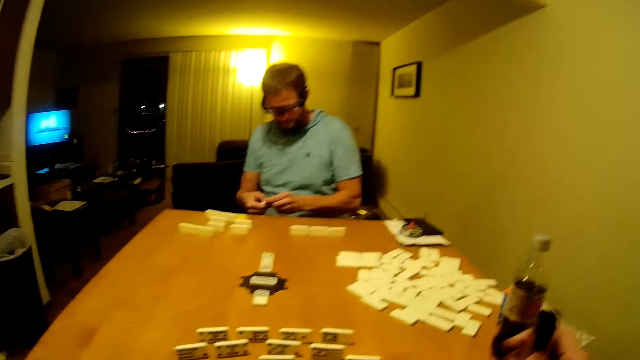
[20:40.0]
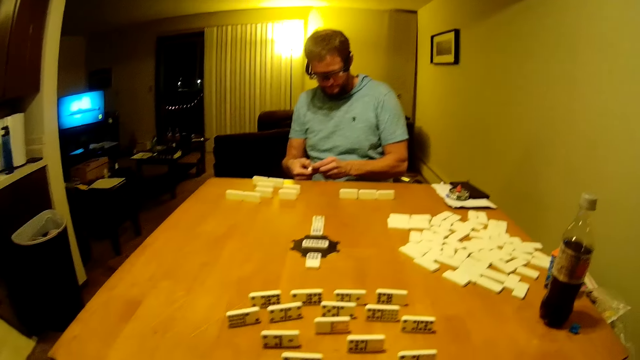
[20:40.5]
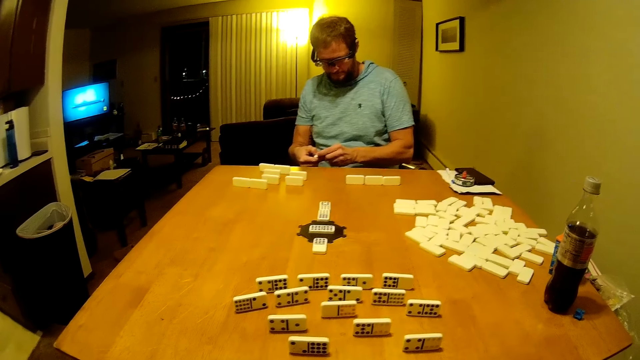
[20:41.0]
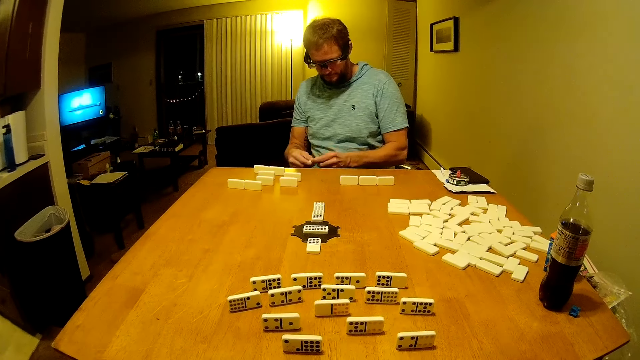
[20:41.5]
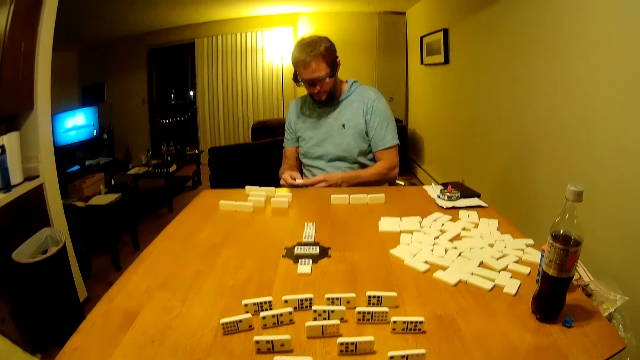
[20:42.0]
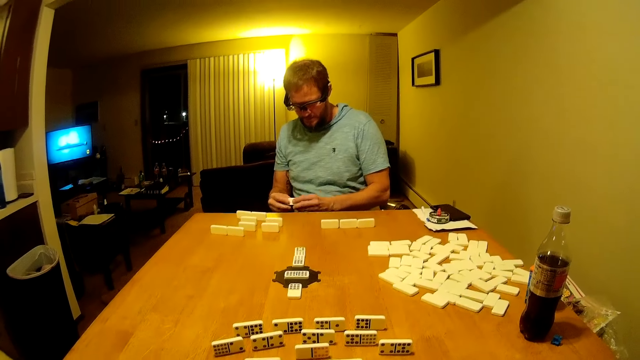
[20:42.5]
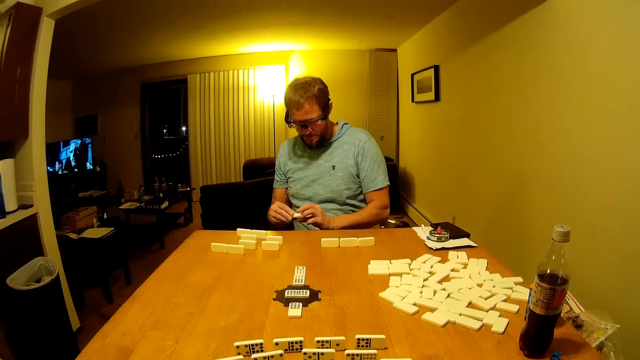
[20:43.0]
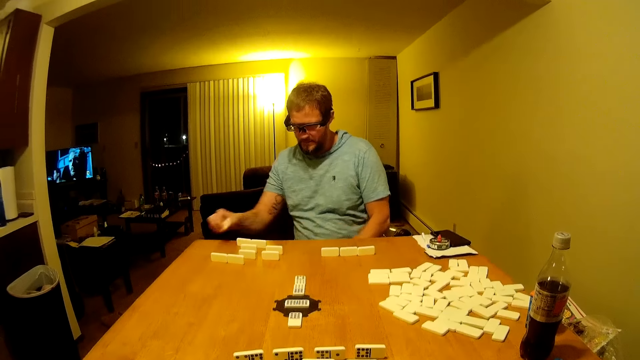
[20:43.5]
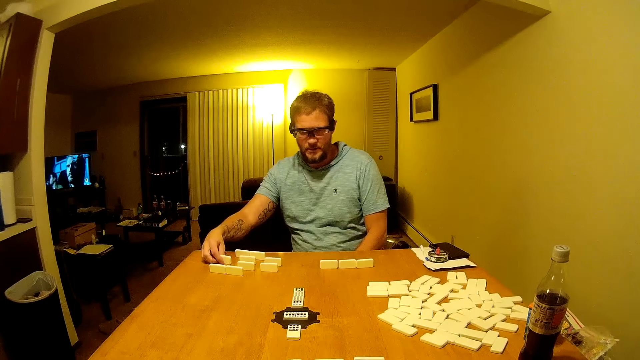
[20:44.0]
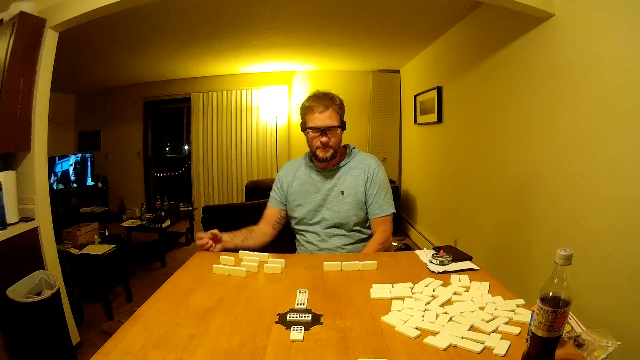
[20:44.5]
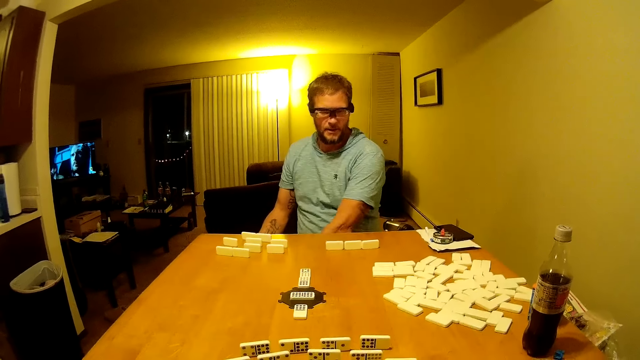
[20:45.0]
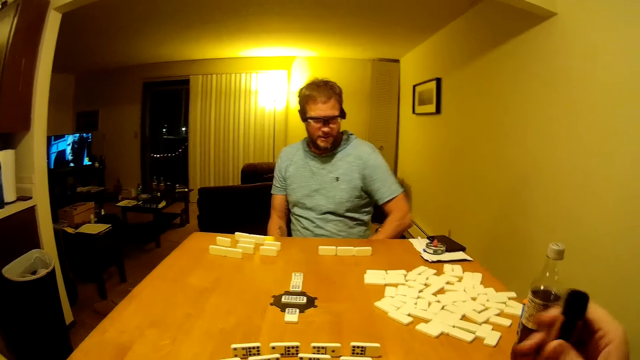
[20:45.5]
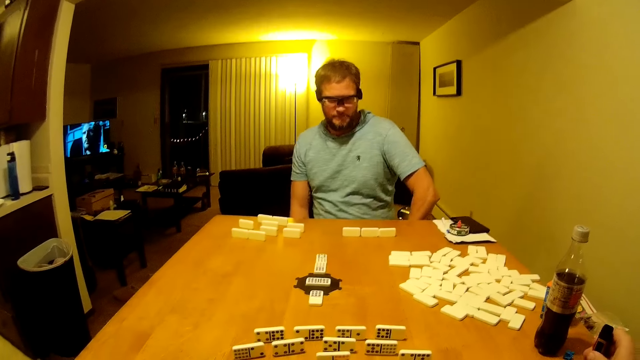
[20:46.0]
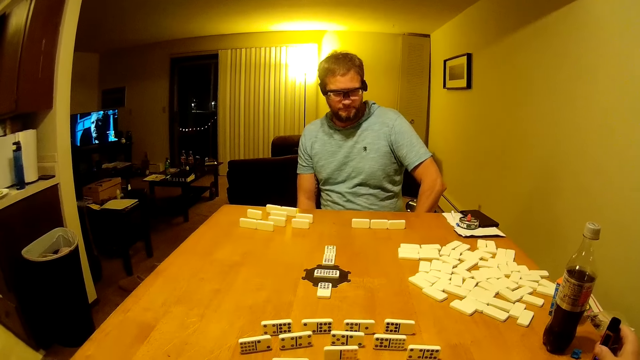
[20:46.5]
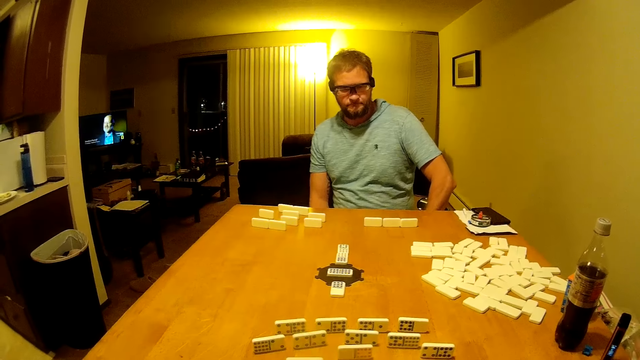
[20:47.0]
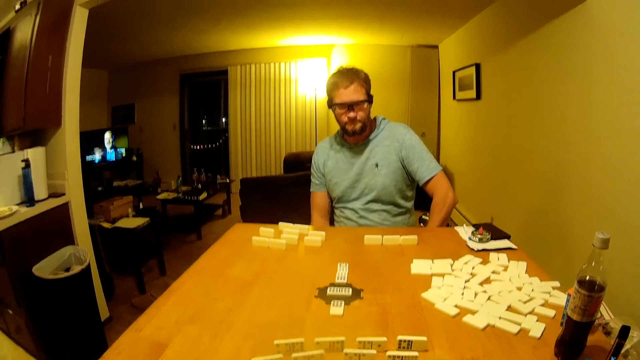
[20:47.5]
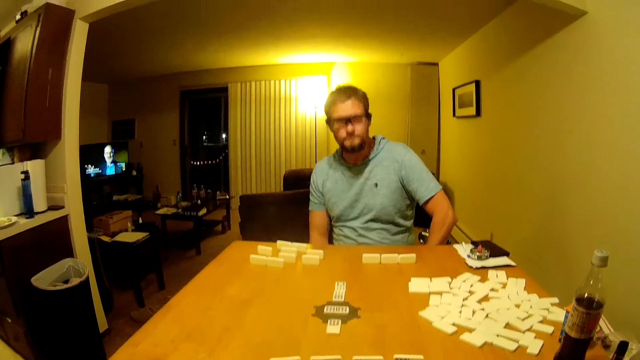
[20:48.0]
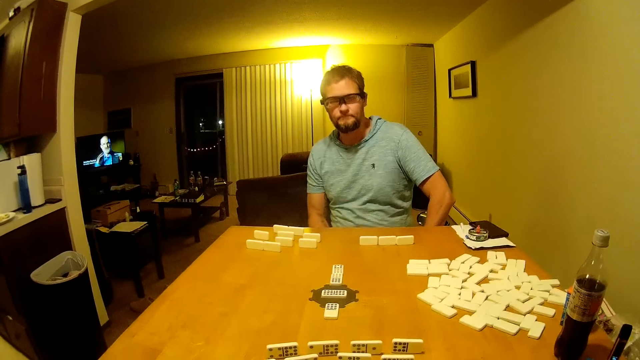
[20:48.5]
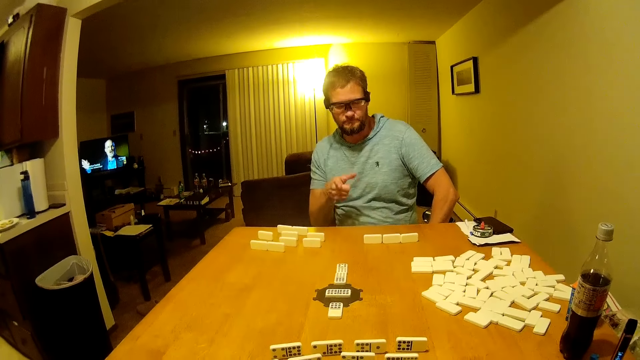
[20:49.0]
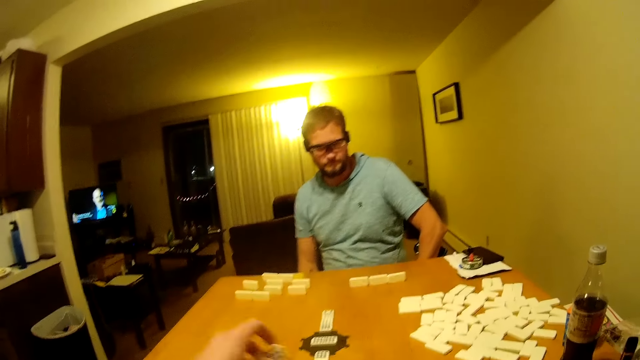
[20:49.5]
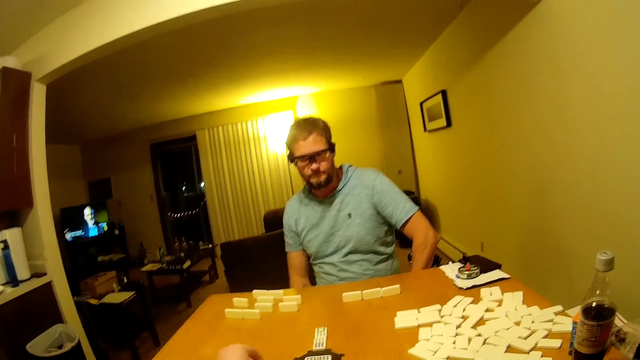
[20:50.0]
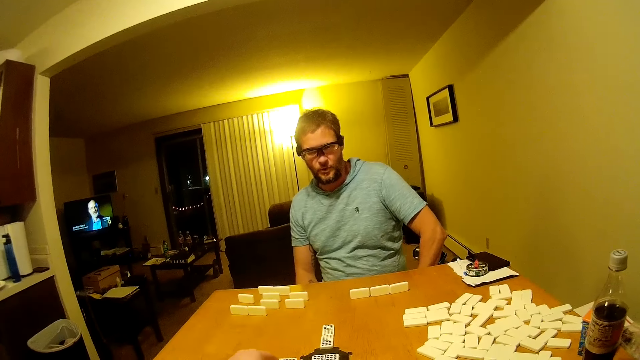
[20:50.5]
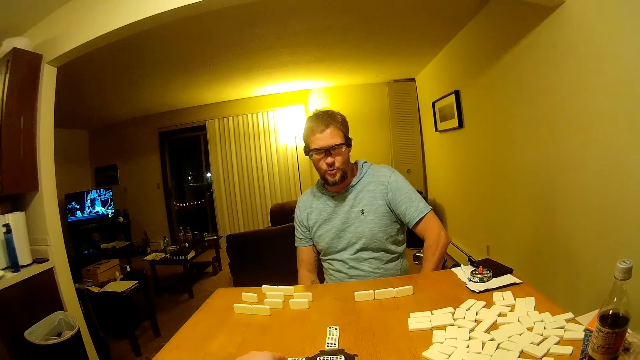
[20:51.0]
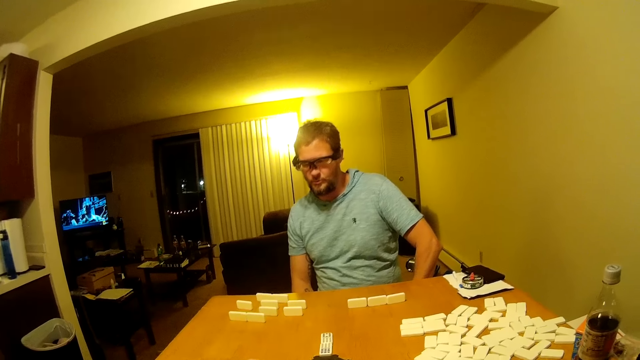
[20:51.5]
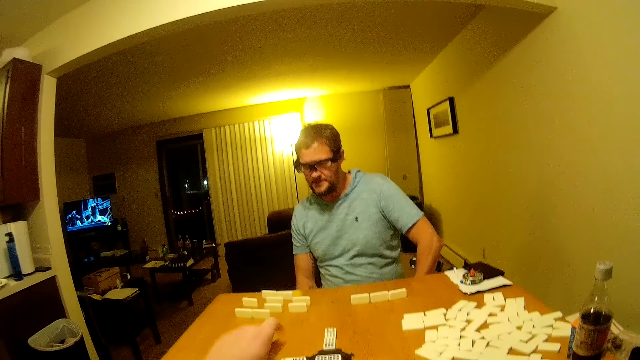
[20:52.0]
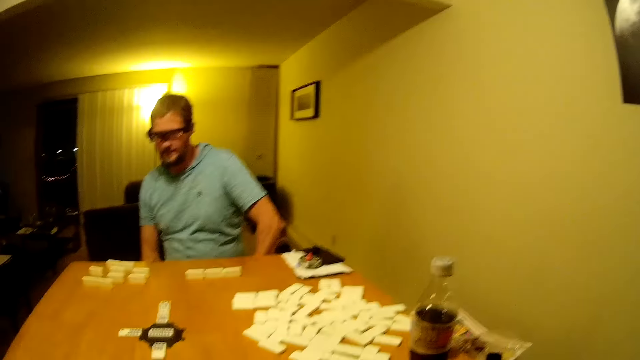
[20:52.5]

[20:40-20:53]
The camera wearer picks up the electronic cigarette. A man checks the word board. The camera wearer vapes the electronic cigarette. The man places the domino piece or word board on the table and looks around. The camera wearer places the electronic cigarette on the table. The man points at the table. The camera wearer places the domino piece on the table.

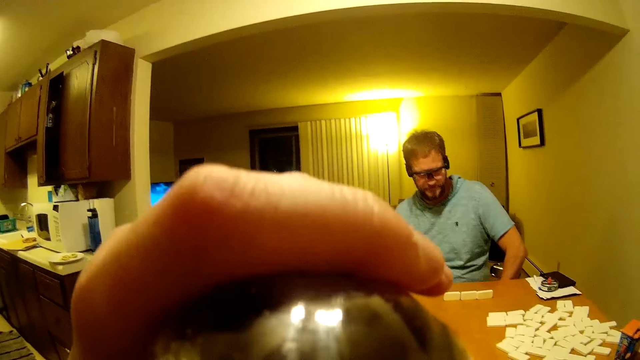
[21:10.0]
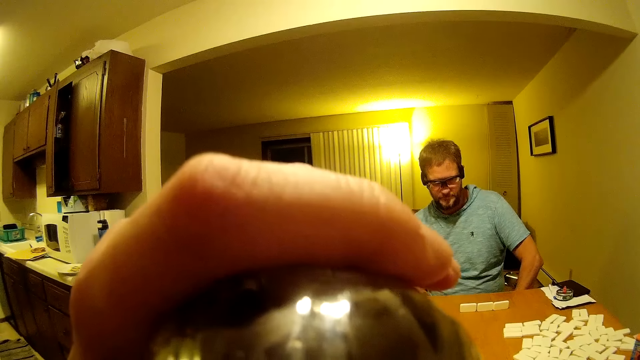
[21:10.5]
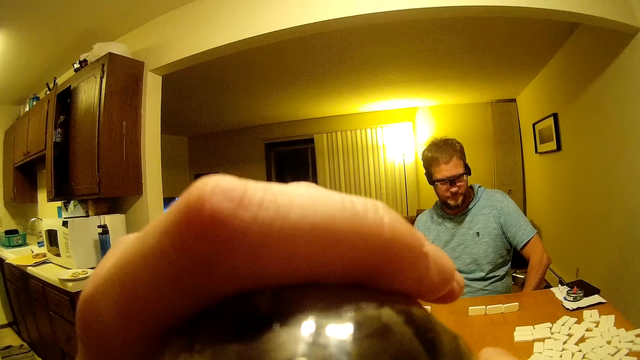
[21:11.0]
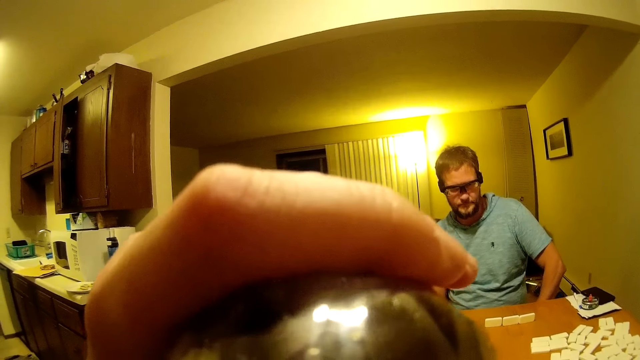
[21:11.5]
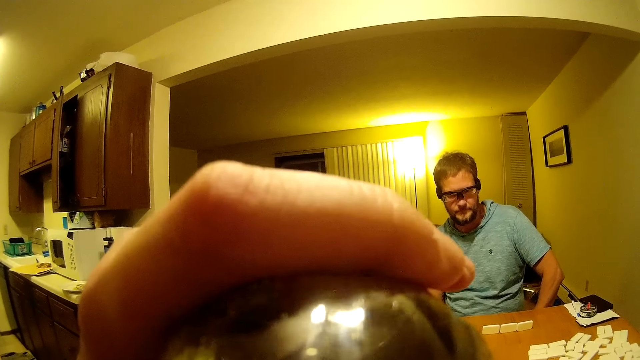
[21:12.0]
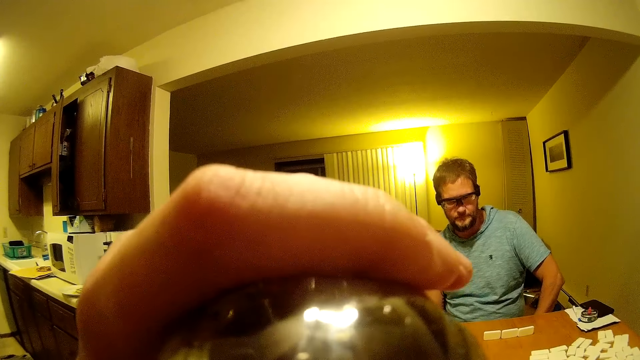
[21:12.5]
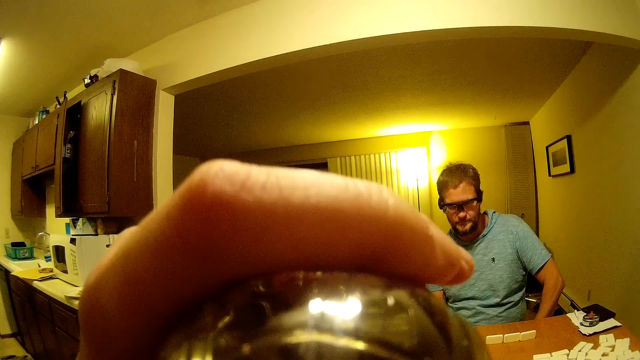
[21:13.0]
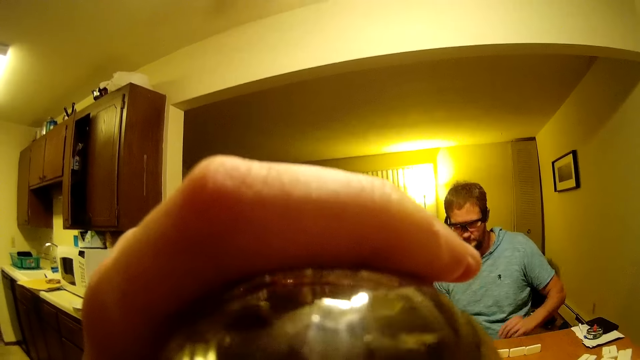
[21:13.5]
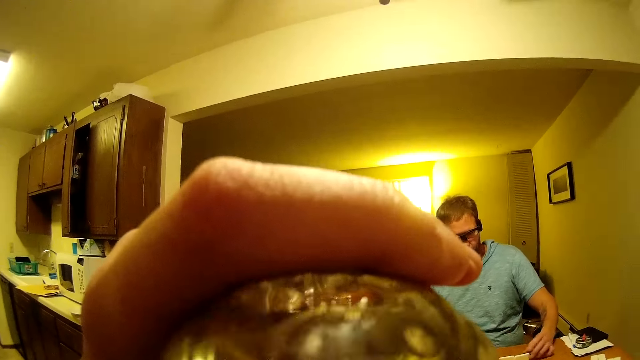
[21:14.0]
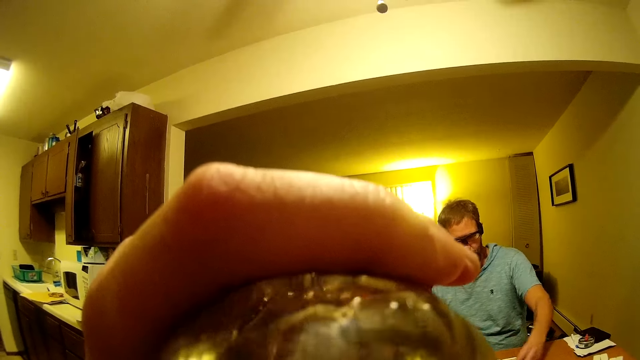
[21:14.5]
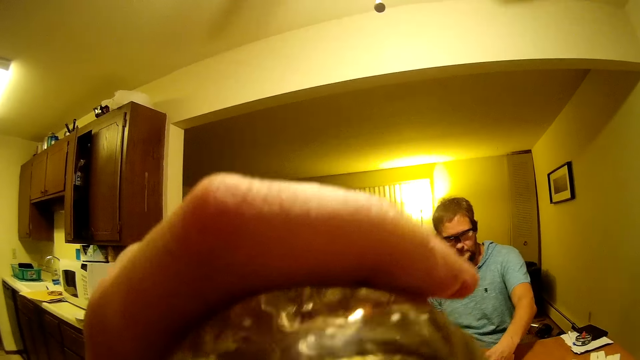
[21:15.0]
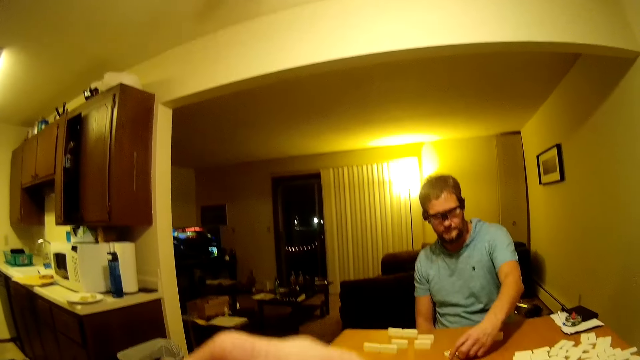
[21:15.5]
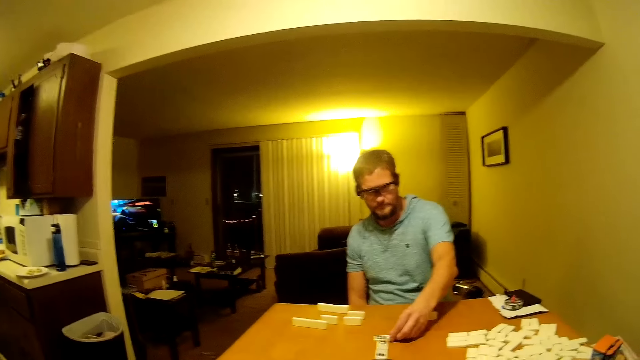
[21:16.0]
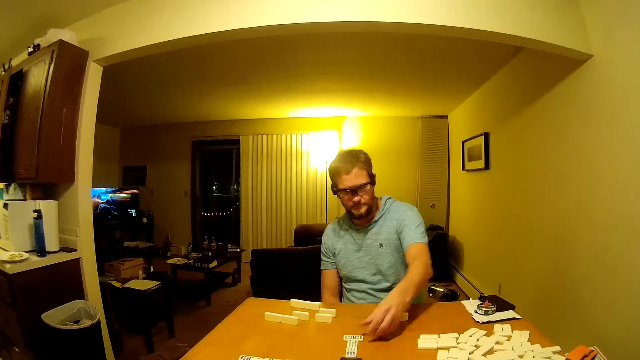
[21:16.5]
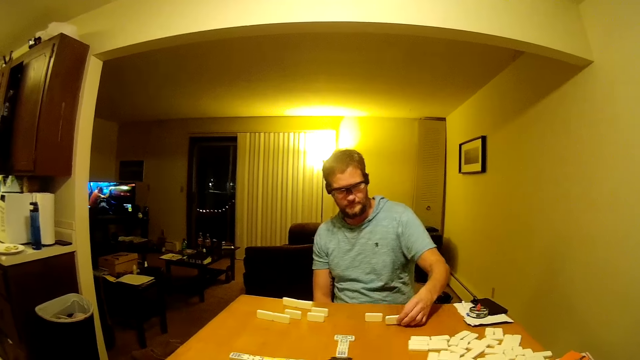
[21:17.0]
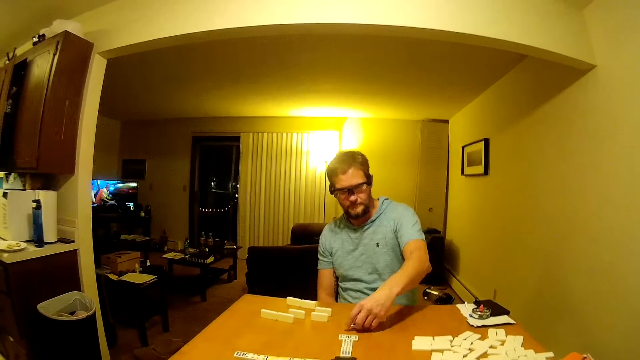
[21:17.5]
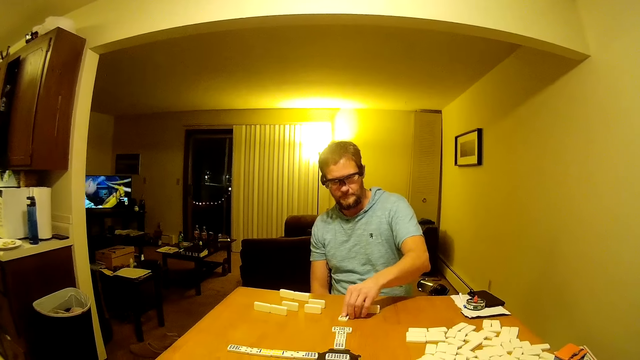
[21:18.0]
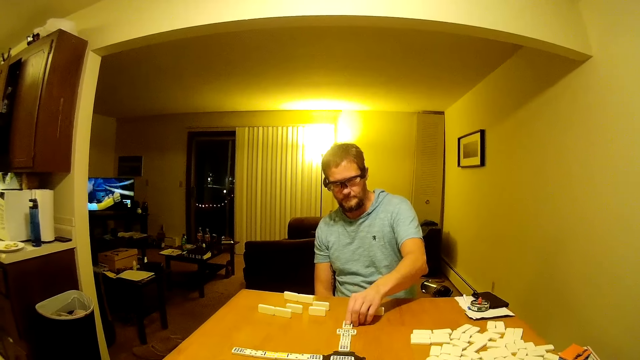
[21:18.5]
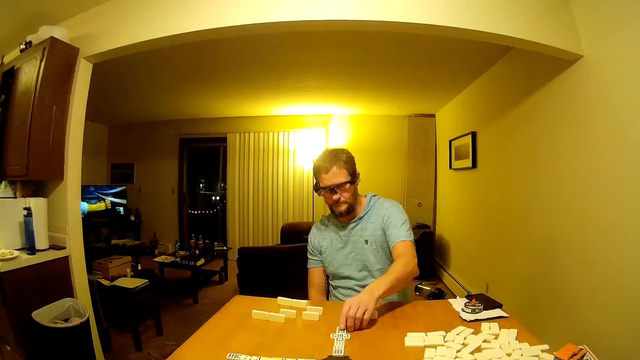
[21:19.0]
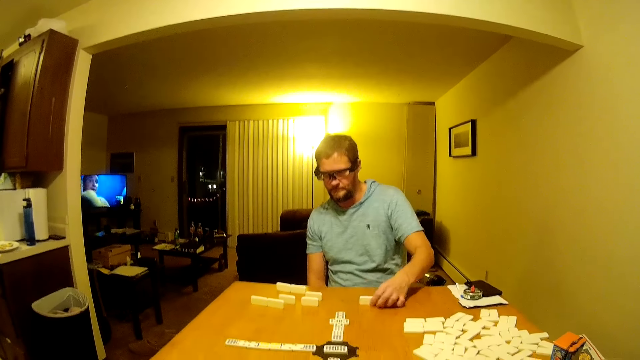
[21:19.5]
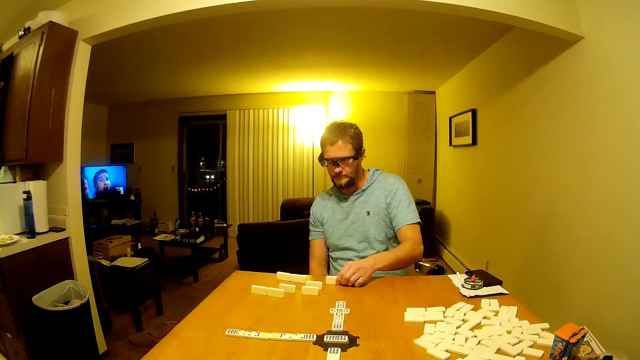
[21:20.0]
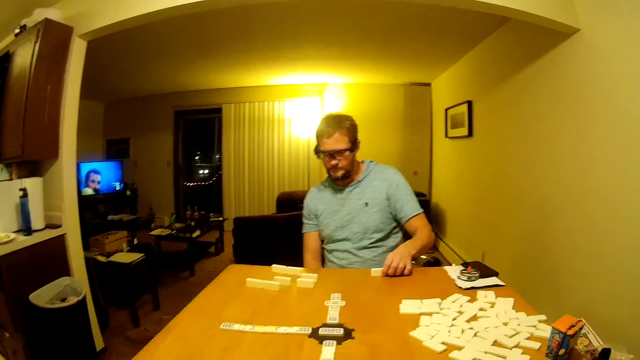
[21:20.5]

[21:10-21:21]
The camera wearer drinks something. A man moves domino pieces on the table. The man places the word board on the table and moves the word boards on the table.
